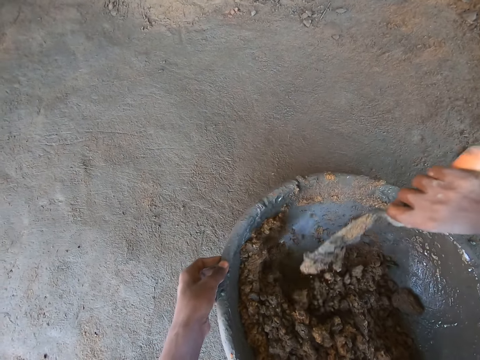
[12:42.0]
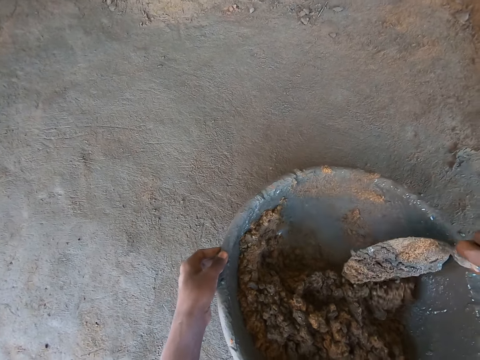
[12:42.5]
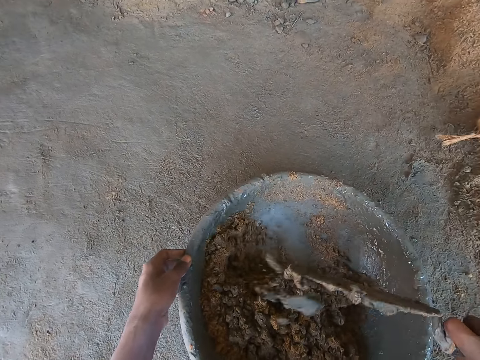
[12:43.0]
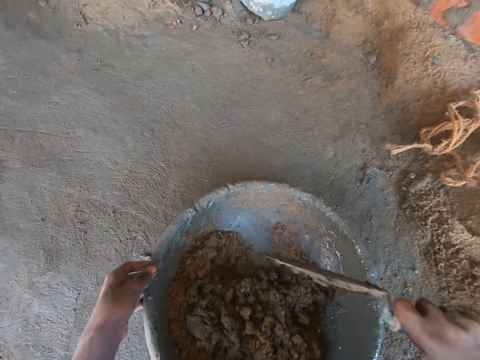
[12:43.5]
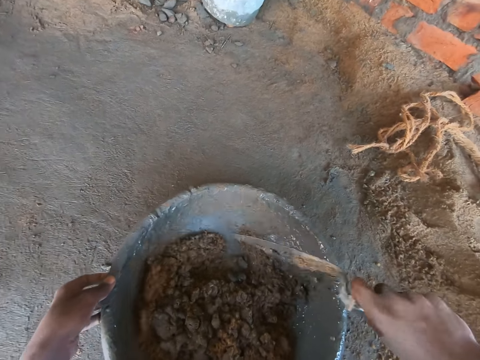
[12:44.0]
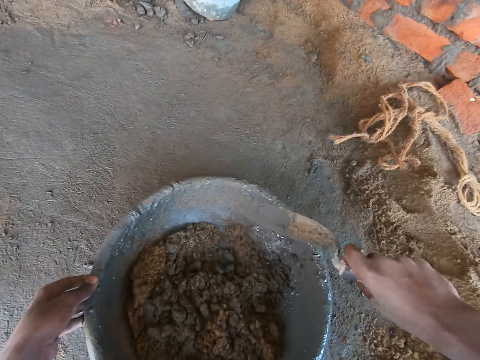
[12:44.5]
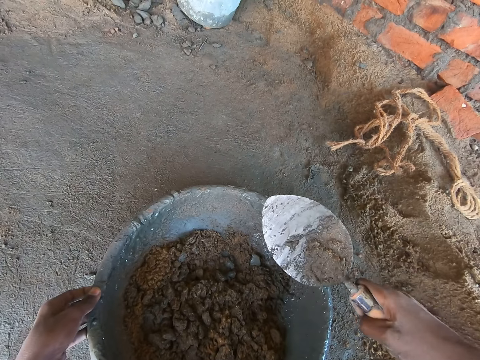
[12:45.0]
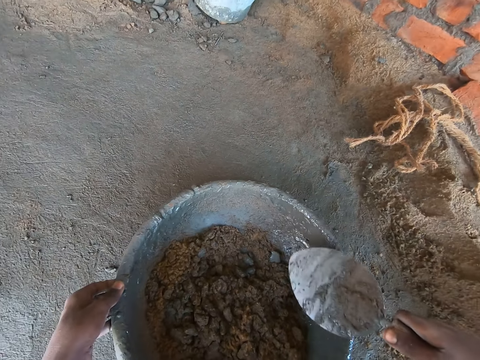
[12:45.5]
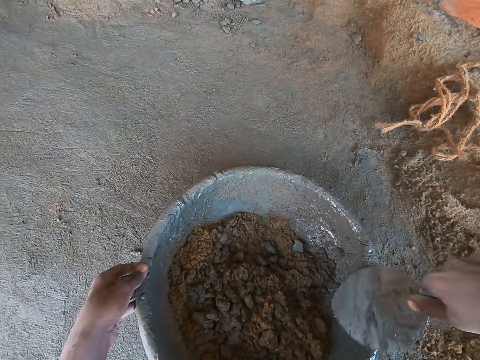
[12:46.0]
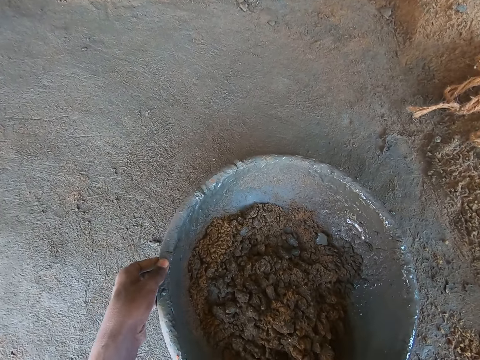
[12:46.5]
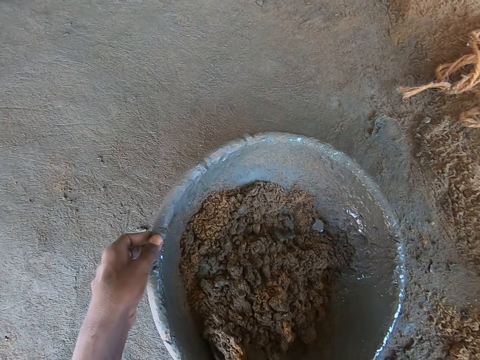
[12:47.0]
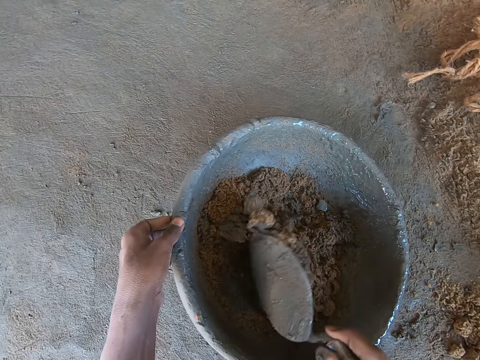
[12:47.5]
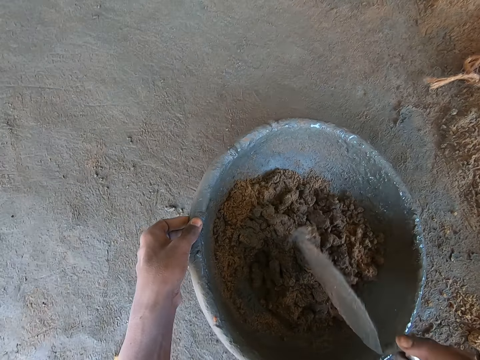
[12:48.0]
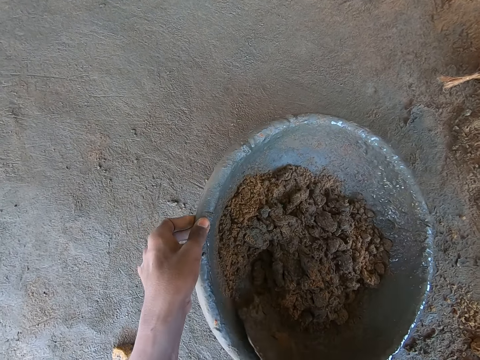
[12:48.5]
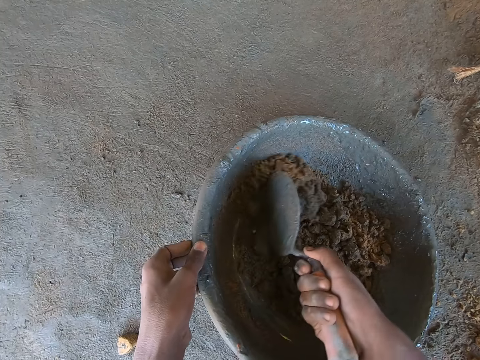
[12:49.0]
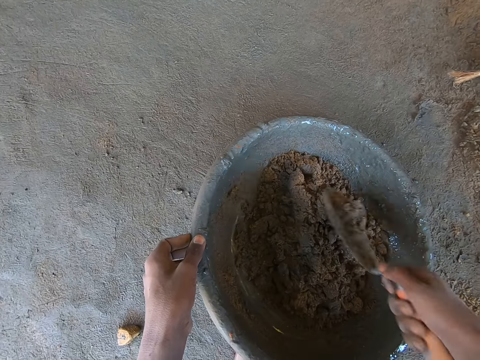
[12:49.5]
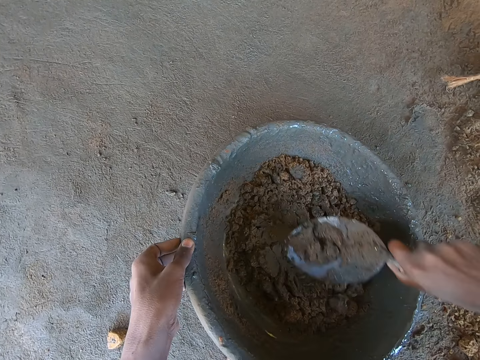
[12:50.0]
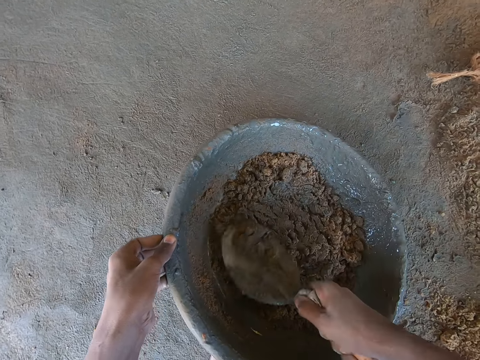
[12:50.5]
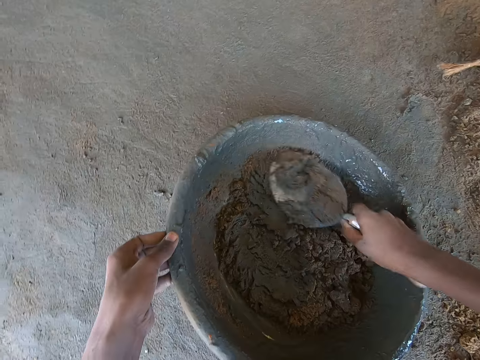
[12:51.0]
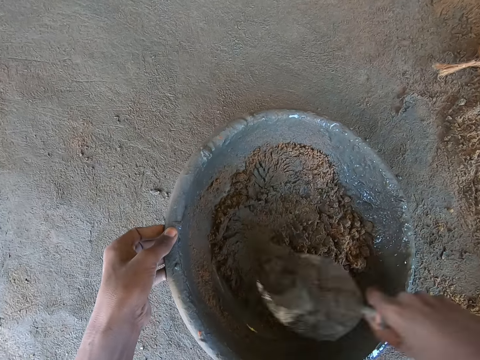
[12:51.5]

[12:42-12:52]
The camera wearer hits the trowel in his right hand on the head pan. He mixes the sand and mortar in the head pan with the trowel in his right hand.

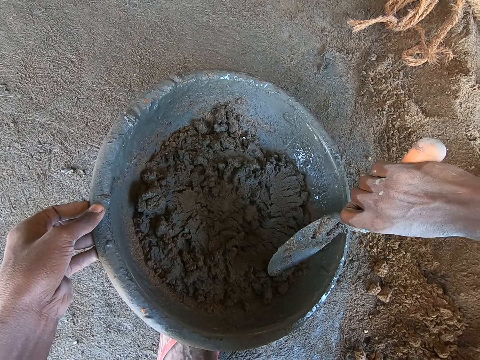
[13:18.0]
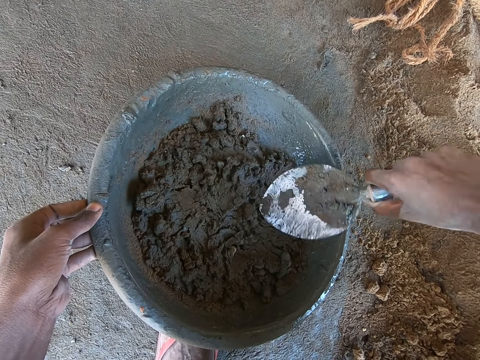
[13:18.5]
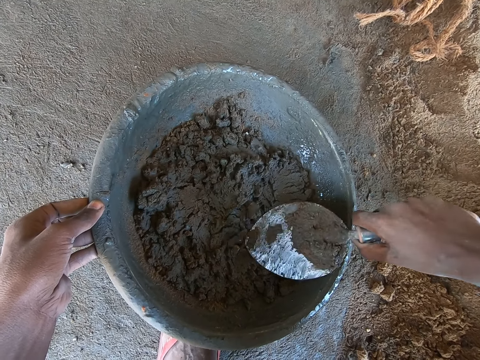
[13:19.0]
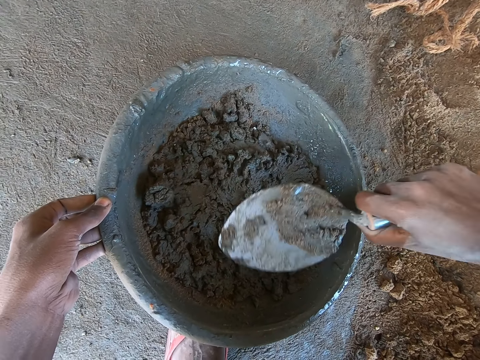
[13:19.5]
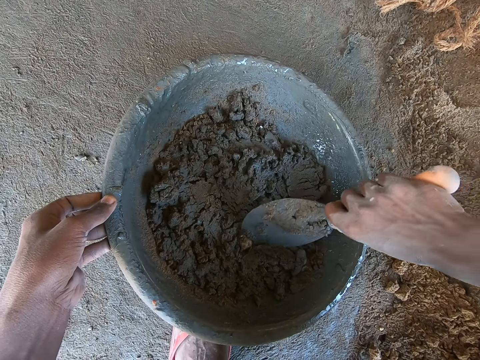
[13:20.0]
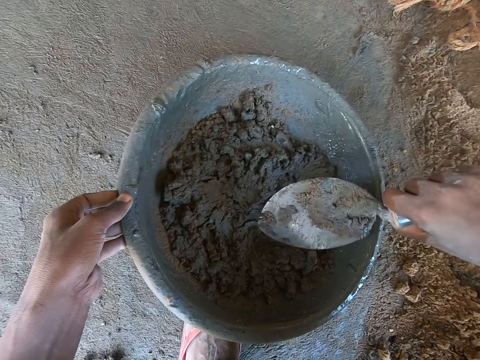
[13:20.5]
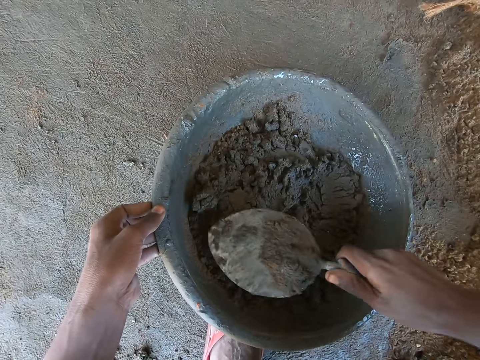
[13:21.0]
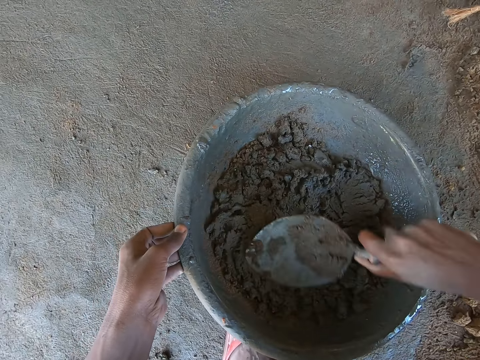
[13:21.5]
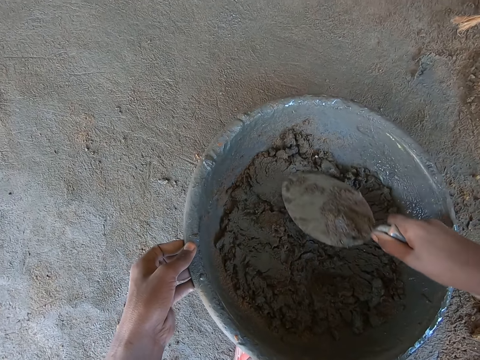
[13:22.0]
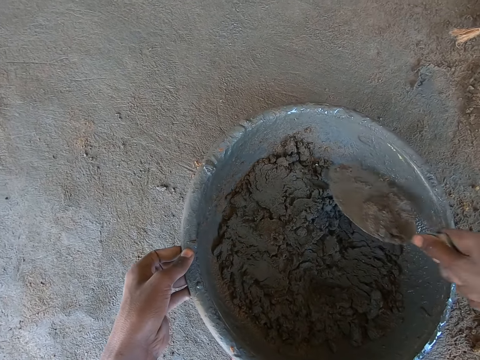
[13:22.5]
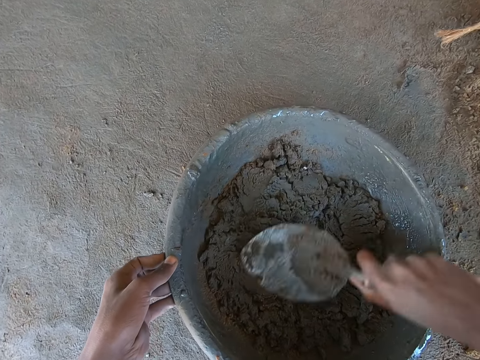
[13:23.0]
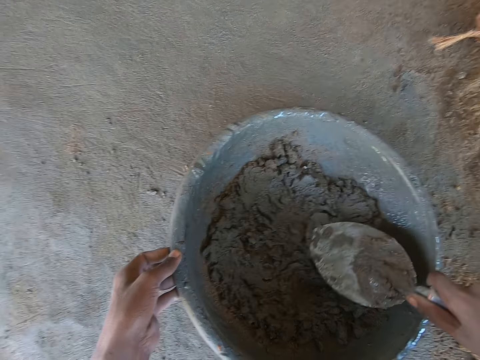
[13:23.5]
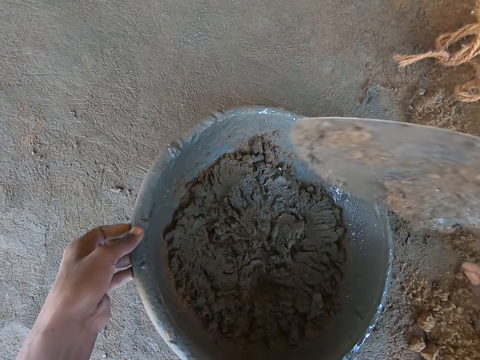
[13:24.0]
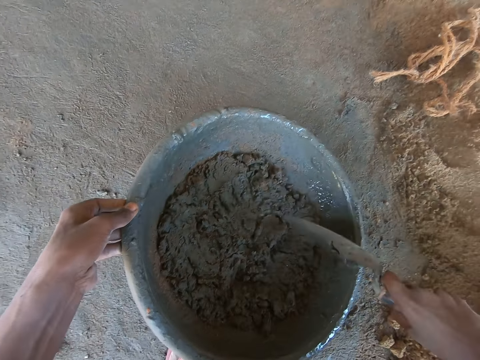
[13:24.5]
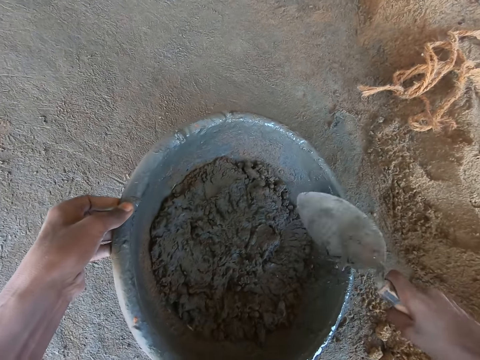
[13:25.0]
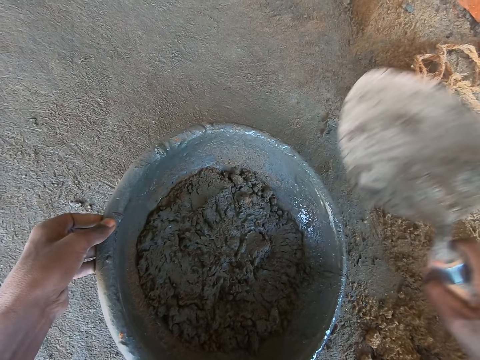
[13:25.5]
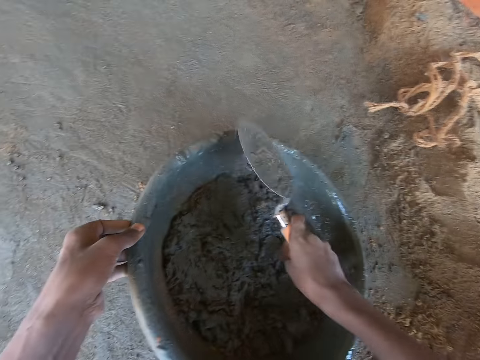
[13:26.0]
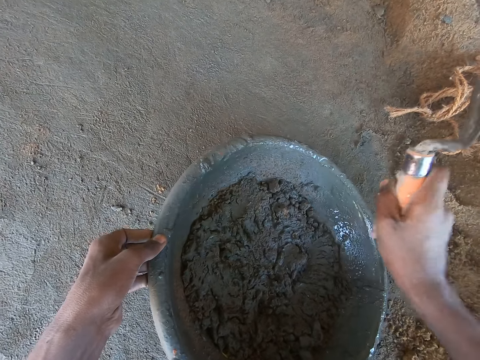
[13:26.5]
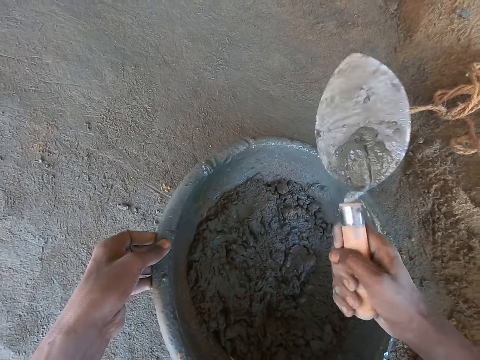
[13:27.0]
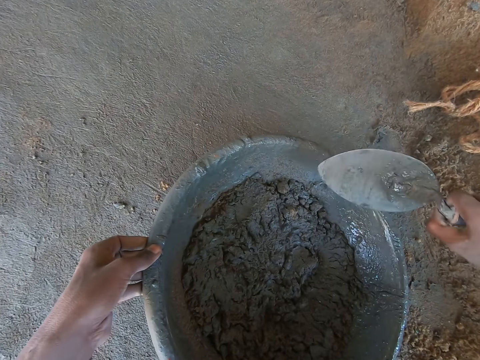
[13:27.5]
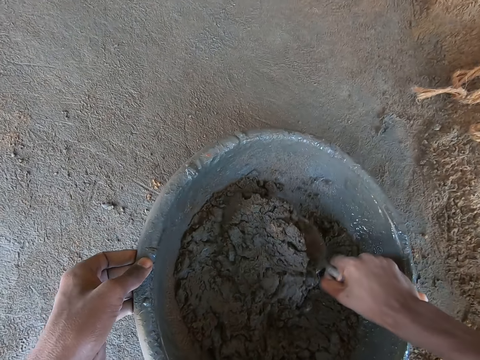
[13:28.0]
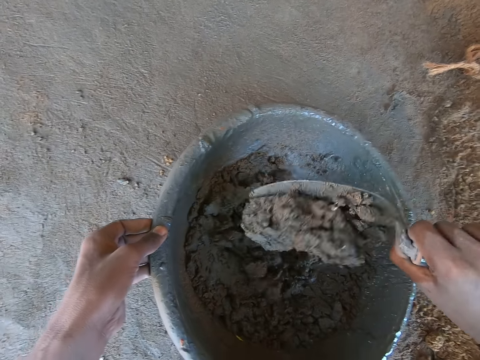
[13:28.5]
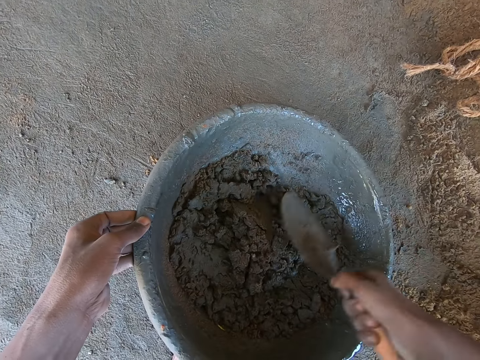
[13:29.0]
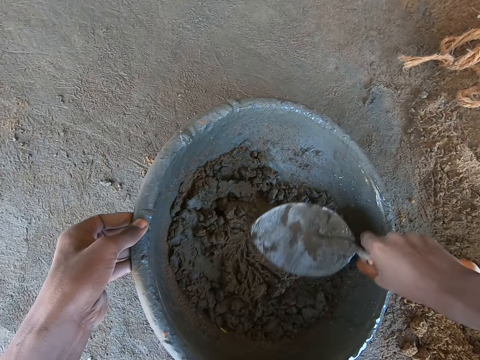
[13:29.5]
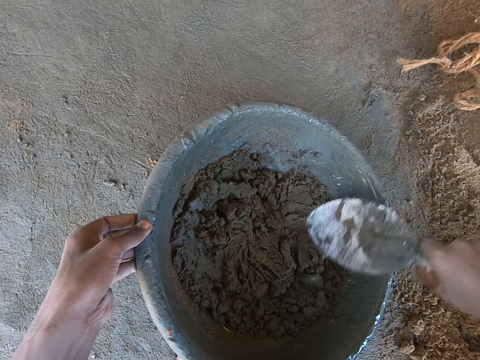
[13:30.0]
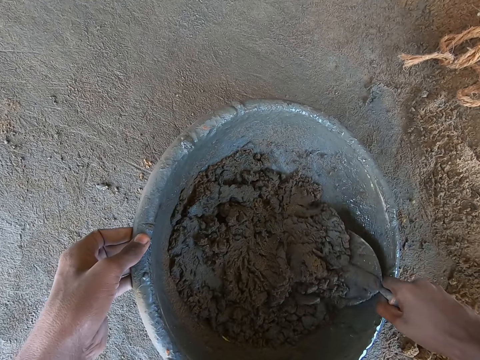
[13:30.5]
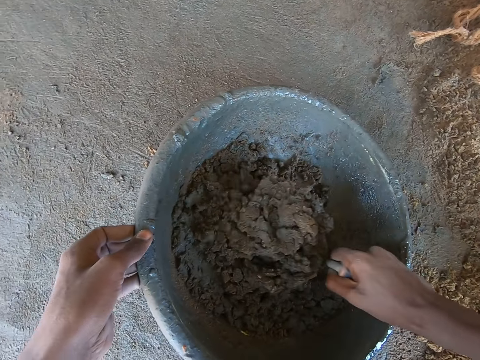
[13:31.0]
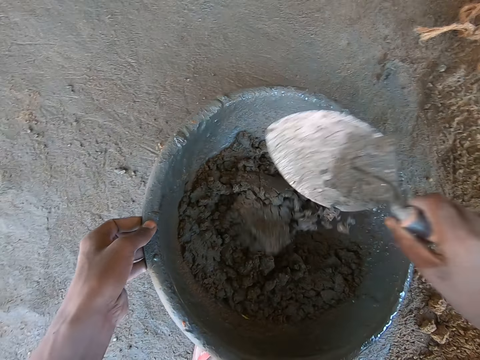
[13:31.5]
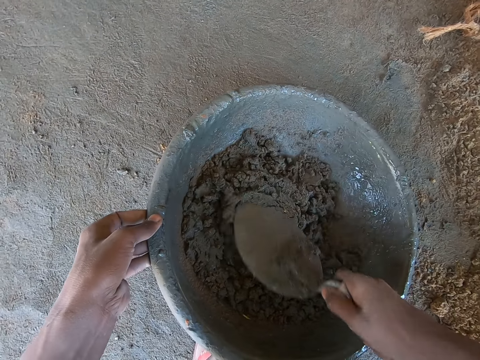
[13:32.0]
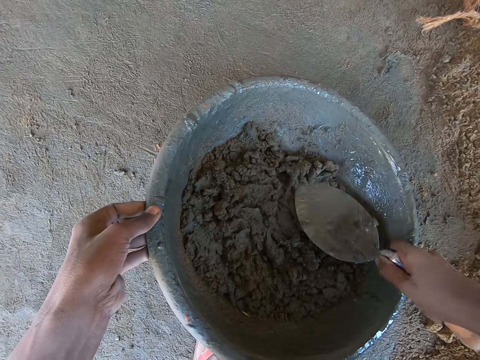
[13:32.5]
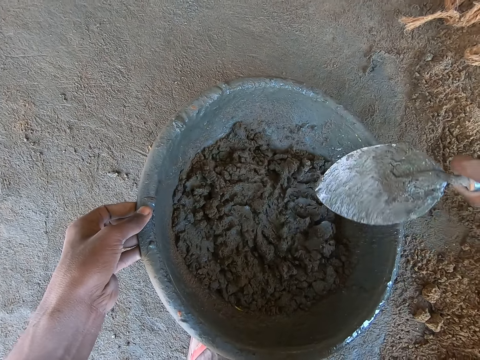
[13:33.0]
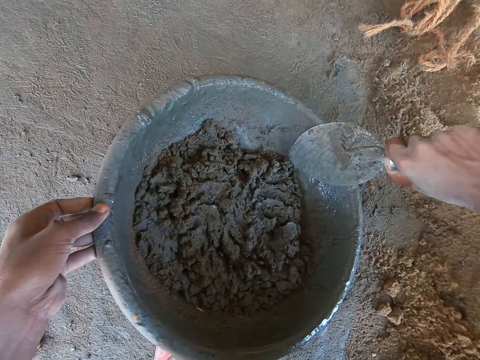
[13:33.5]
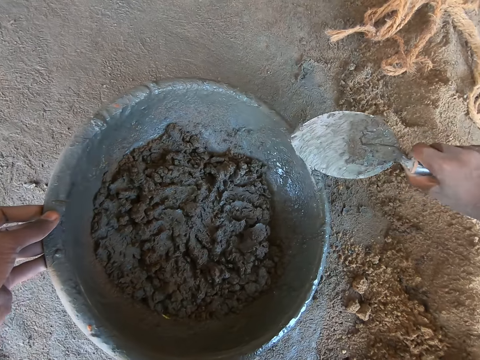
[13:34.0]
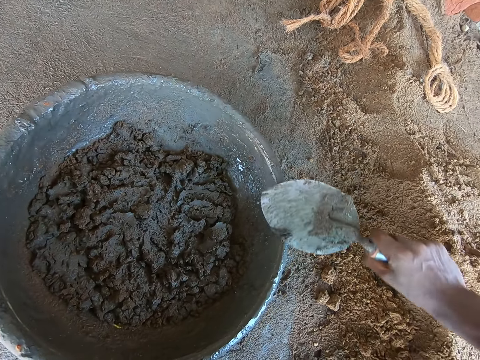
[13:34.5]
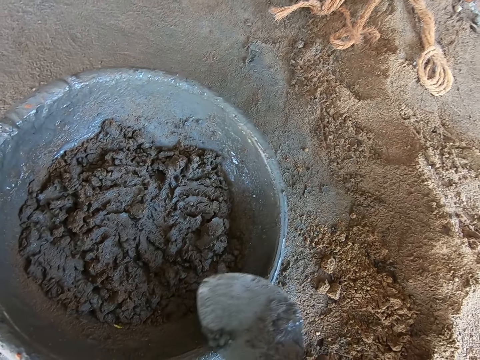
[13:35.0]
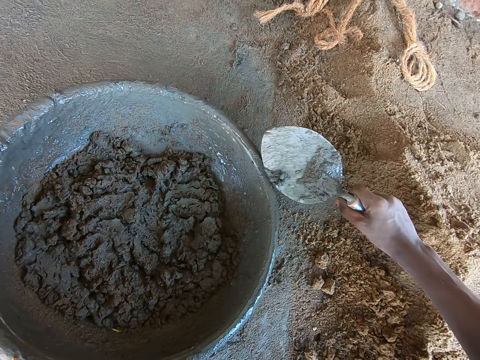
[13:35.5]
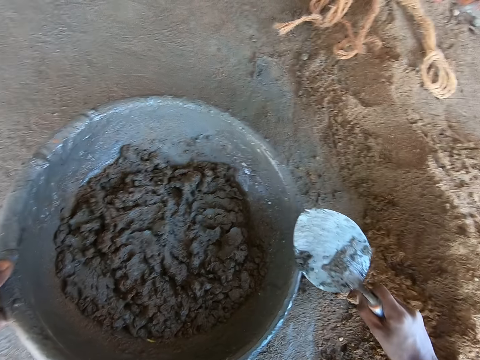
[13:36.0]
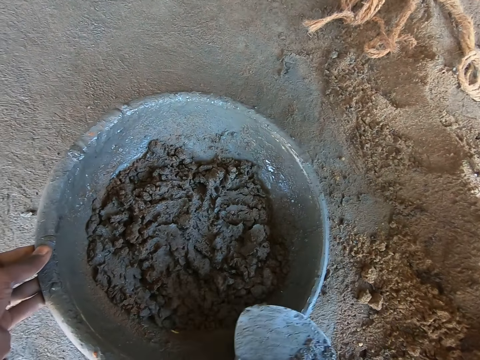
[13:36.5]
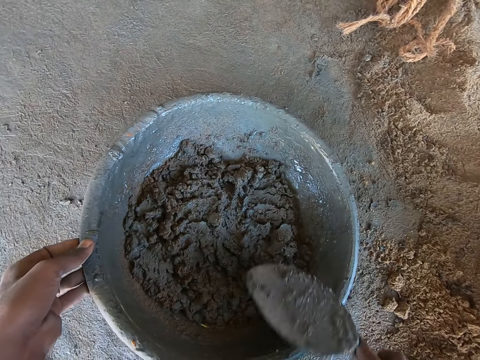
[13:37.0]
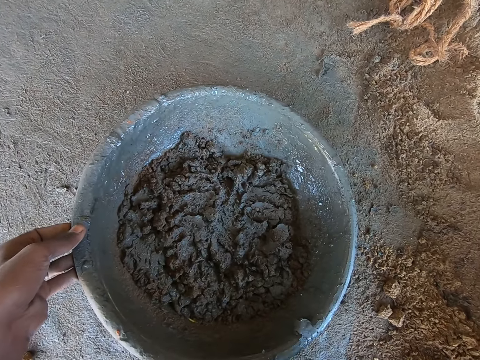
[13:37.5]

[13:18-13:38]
The camera wearer removes a stone from the mixture with the trowel in his right hand. He mixes the sand and mortar in the head pan with the trowel in his right hand. He hits the trowel in his right hand on the head pan. He mixes the sand and mortar in the head pan with the trowel in his right hand. He removes excess mortar on the head pan with the trowel in his right hand.
